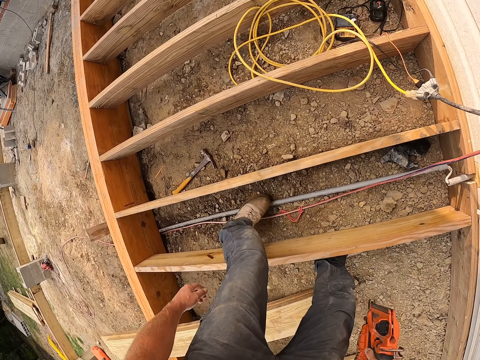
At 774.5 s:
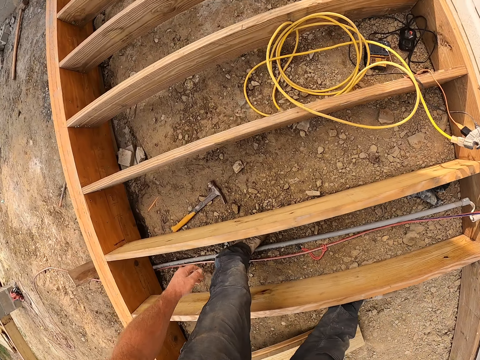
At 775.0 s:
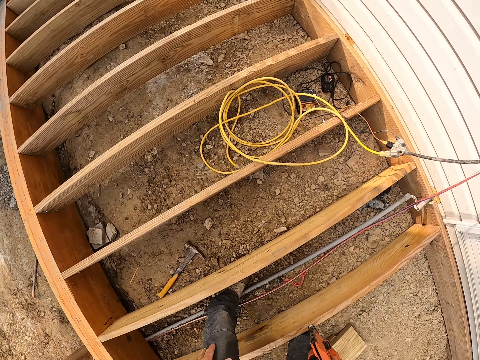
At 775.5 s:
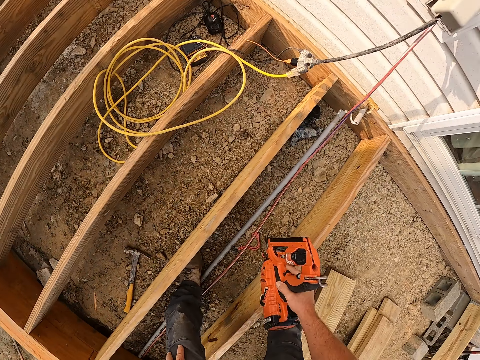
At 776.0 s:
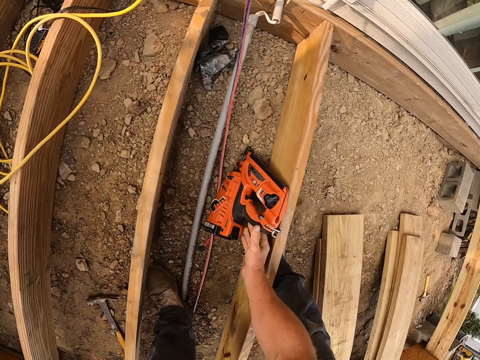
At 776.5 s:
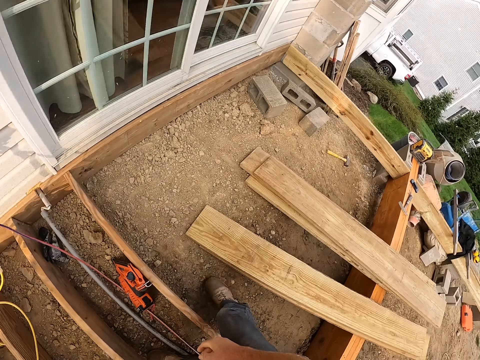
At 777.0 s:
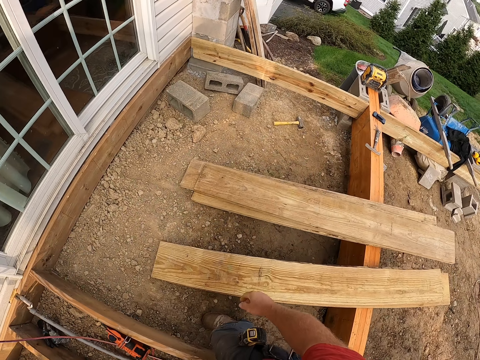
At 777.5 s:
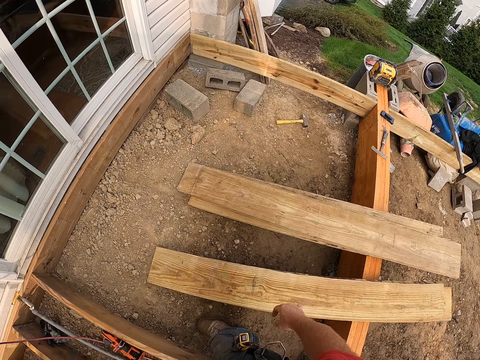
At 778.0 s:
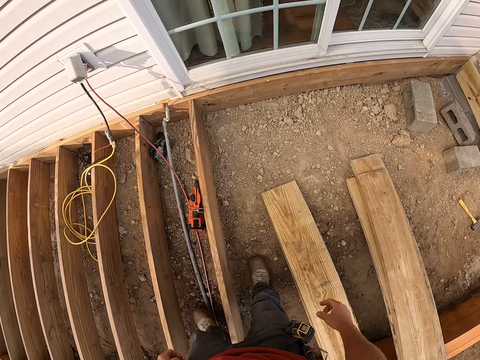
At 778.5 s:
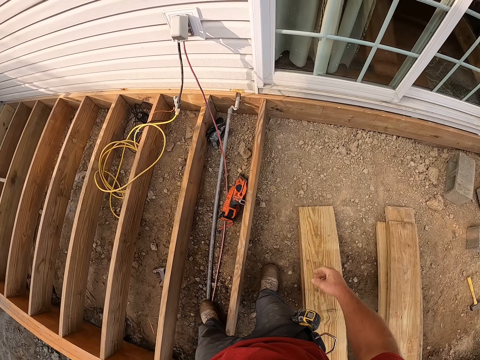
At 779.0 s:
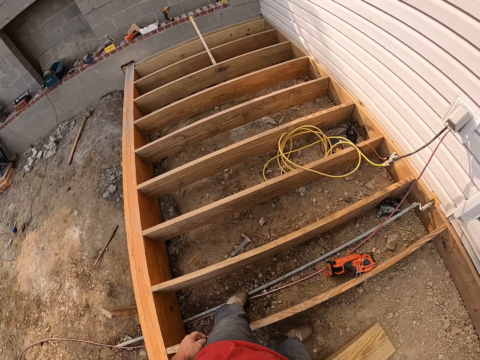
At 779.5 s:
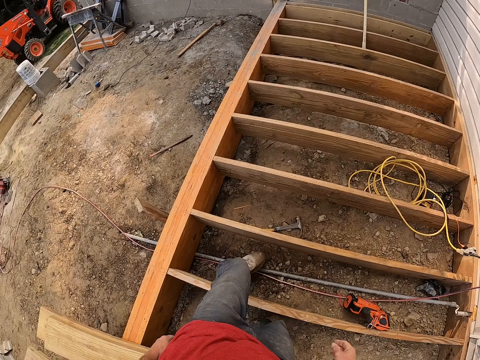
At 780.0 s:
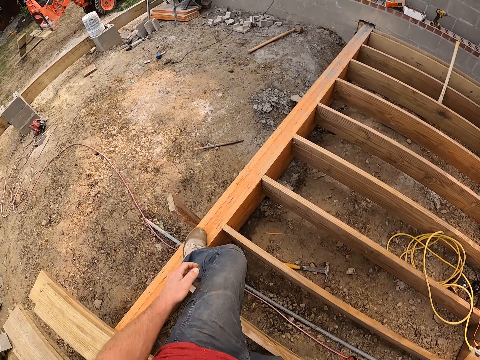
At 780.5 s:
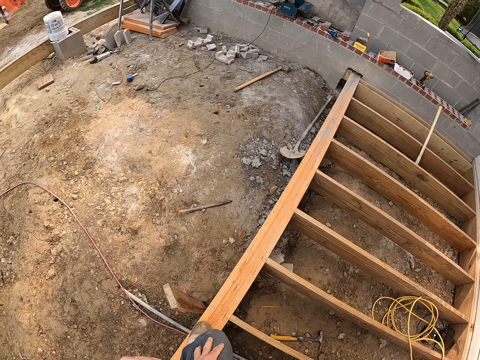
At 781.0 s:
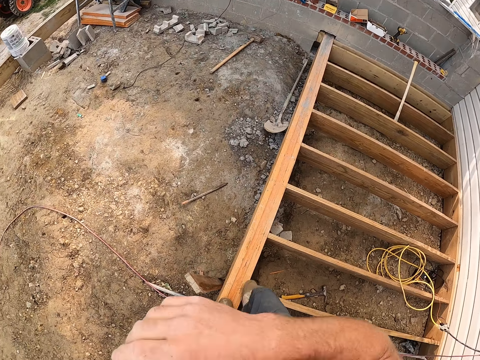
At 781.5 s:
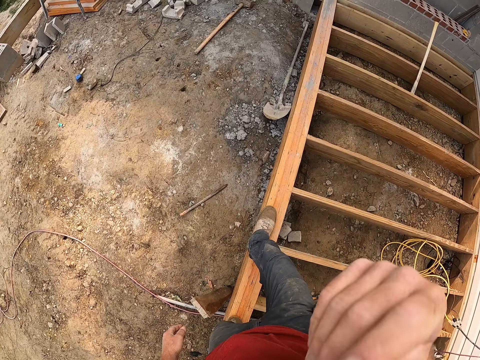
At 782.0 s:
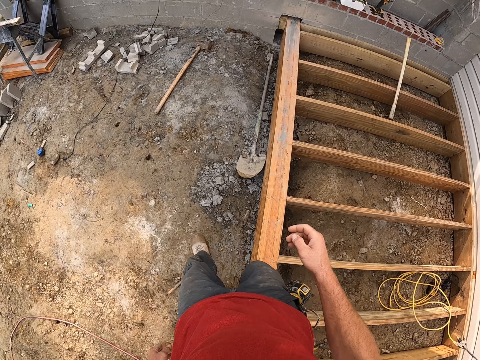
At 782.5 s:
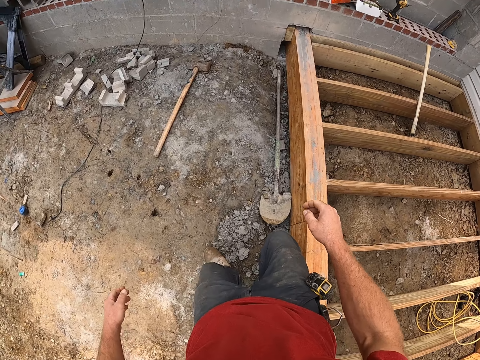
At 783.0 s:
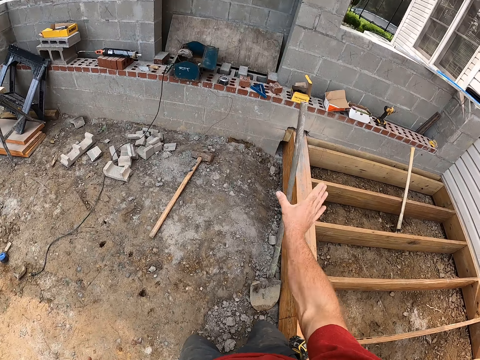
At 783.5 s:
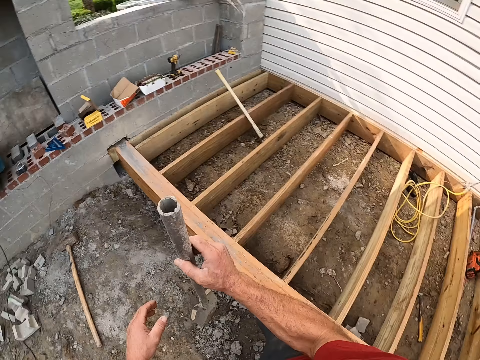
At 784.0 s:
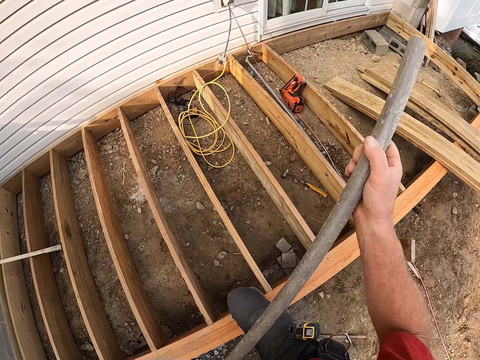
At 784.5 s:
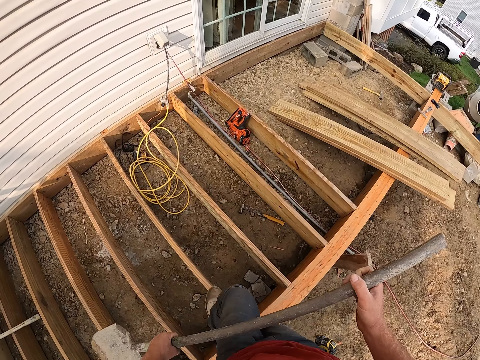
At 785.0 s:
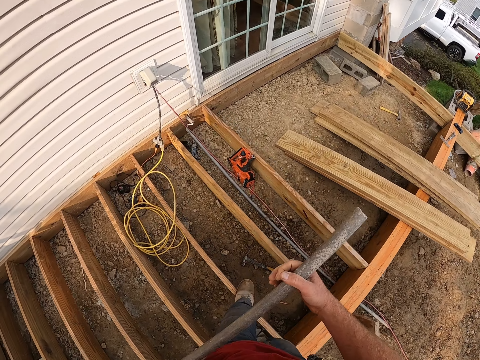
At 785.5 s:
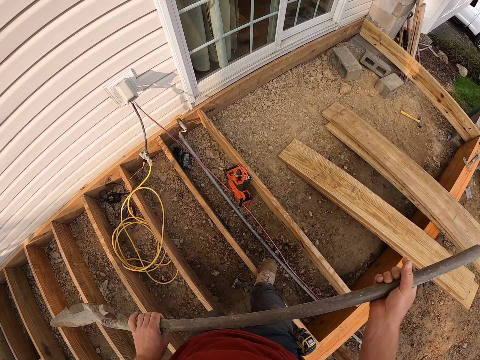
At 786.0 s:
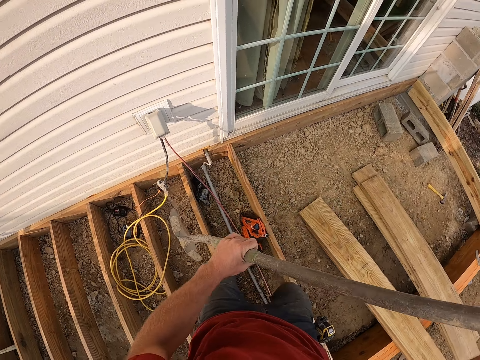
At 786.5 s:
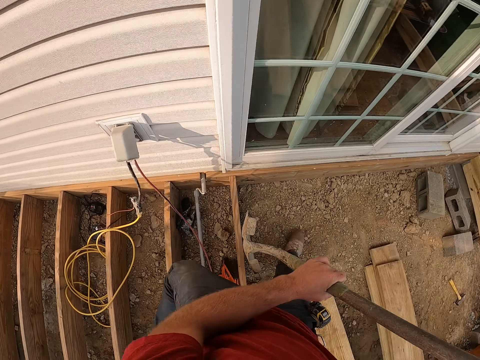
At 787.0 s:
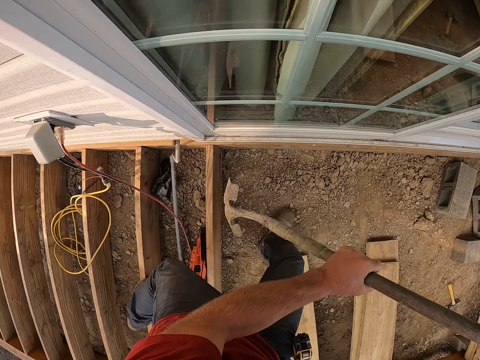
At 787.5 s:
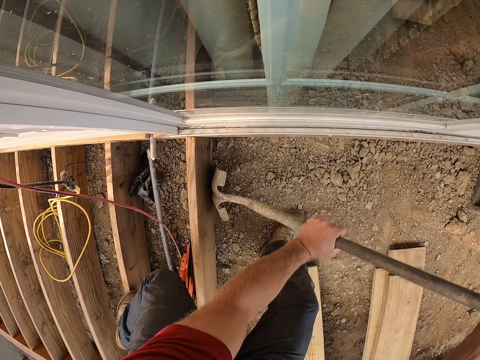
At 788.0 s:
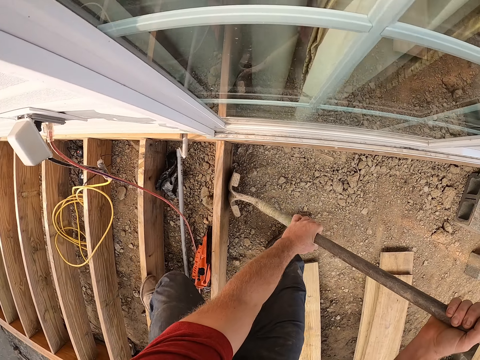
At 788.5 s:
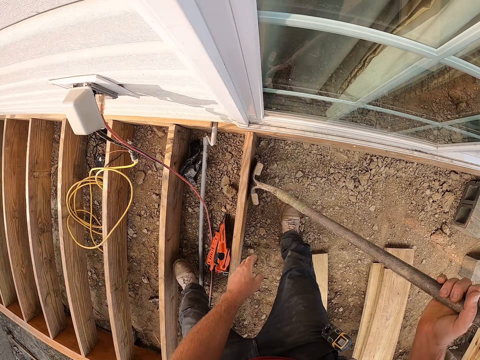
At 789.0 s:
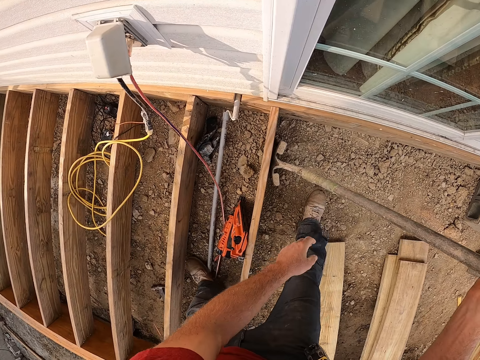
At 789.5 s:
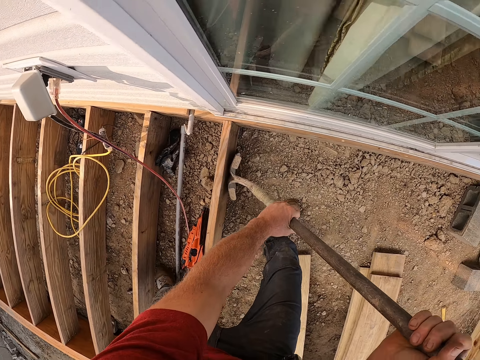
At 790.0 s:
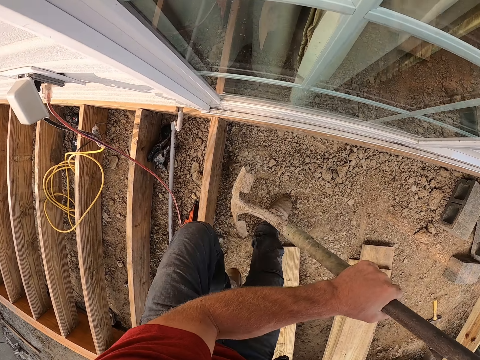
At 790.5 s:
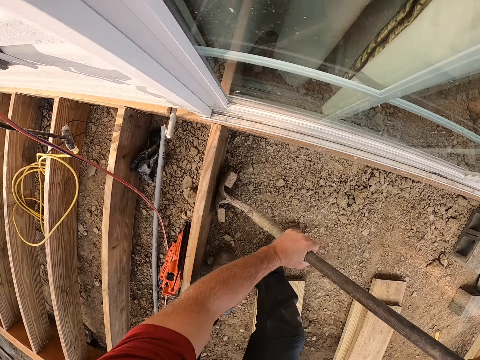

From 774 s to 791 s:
The camera wearer drops the drill machine on the ground. They look around. They climb over the wooden frame. They walk. They pick up the shovel. They walk. They dig the ground using the shovel.

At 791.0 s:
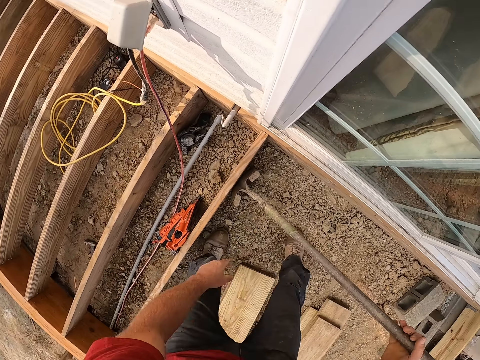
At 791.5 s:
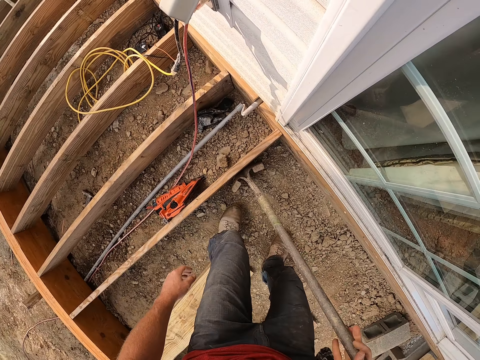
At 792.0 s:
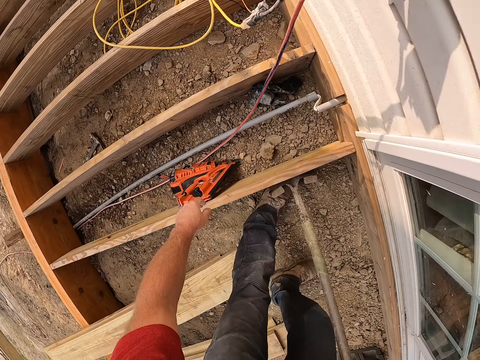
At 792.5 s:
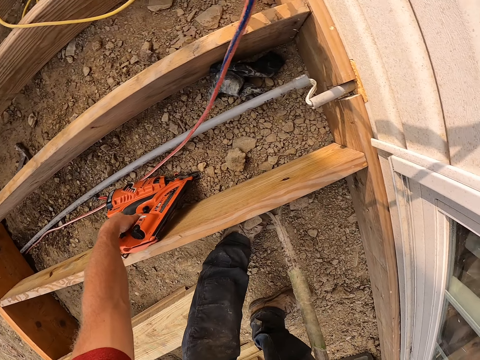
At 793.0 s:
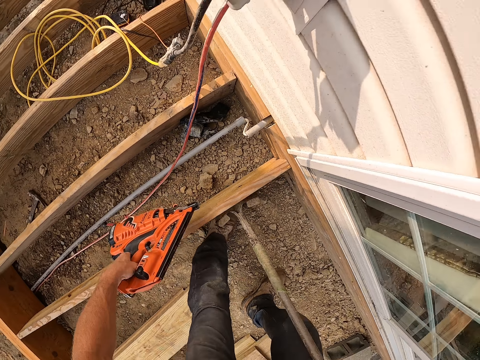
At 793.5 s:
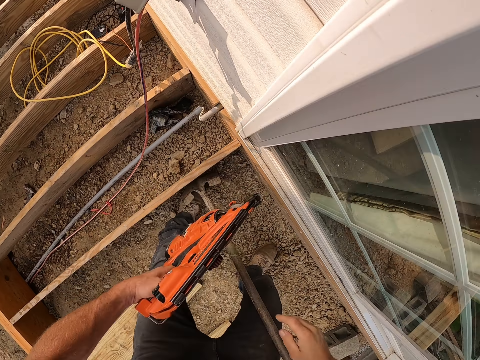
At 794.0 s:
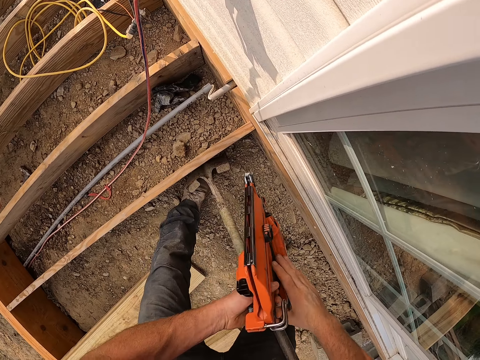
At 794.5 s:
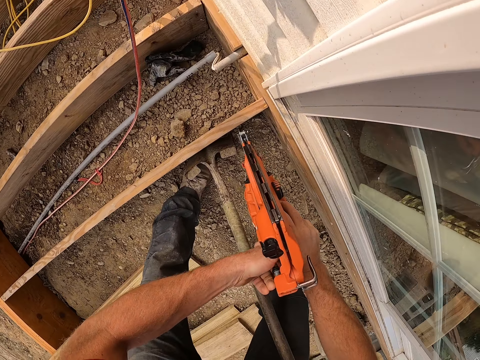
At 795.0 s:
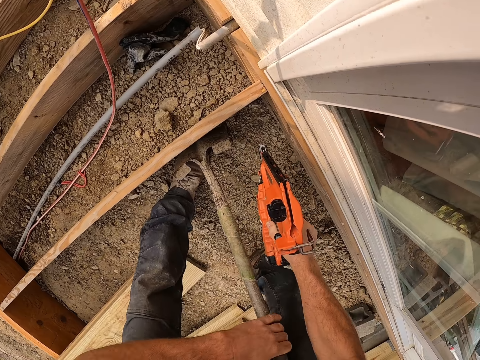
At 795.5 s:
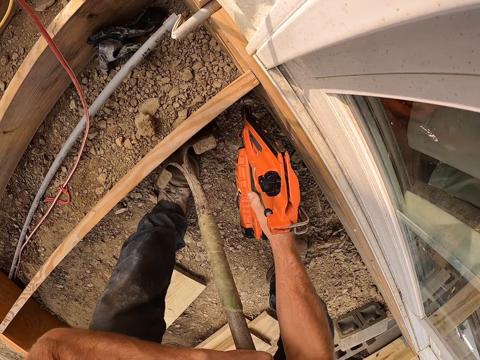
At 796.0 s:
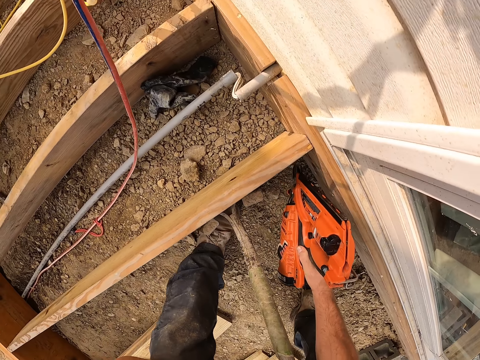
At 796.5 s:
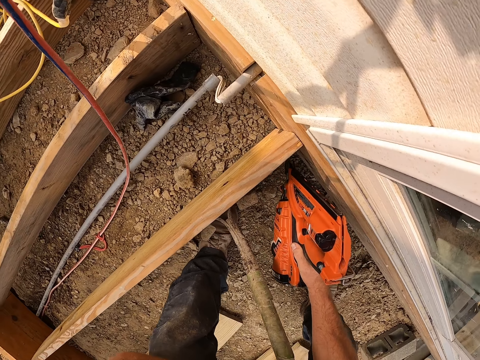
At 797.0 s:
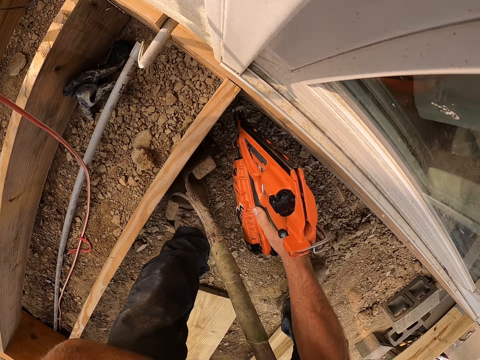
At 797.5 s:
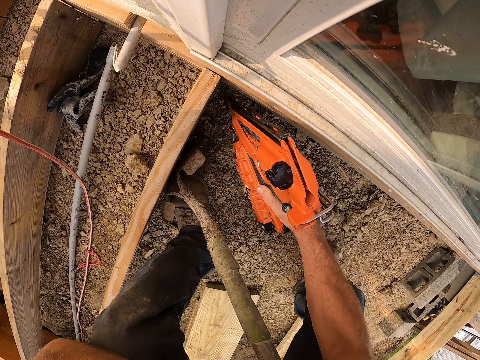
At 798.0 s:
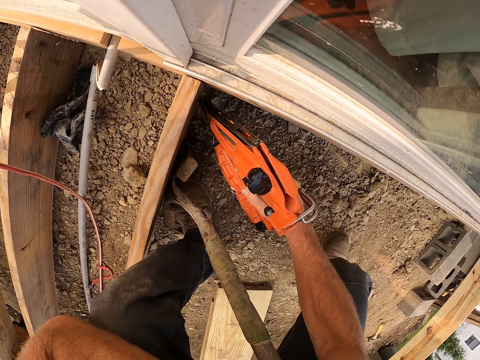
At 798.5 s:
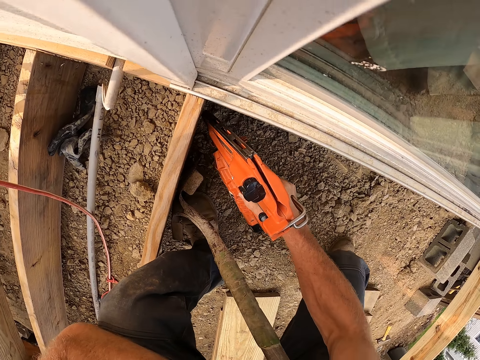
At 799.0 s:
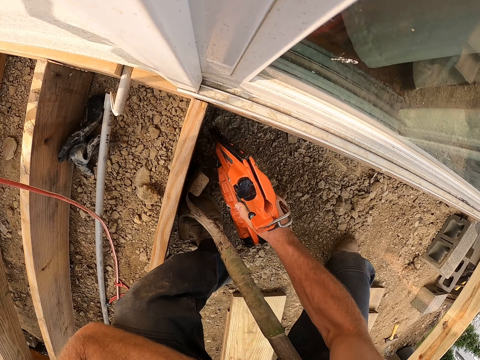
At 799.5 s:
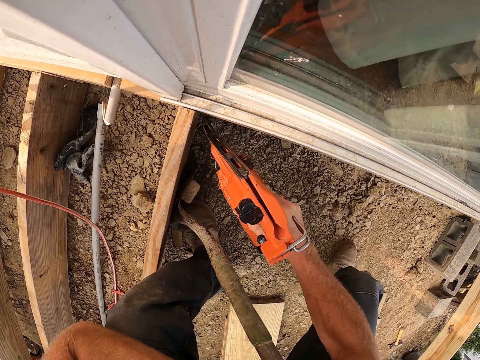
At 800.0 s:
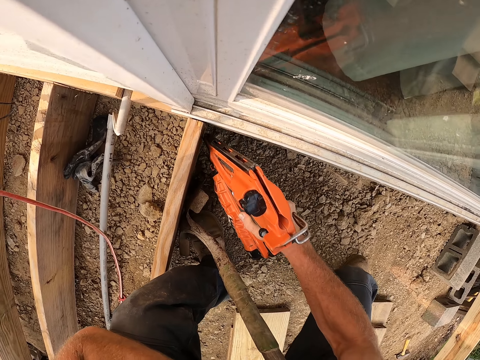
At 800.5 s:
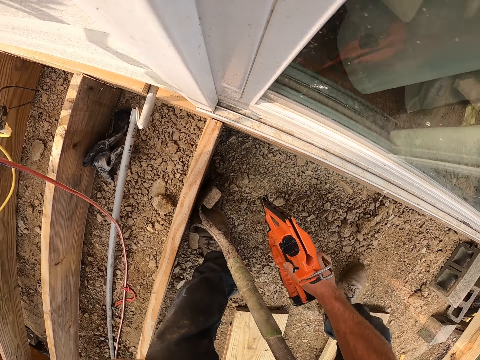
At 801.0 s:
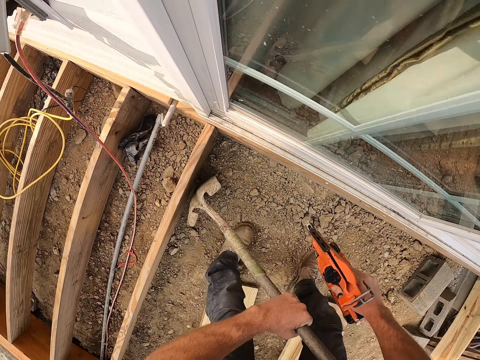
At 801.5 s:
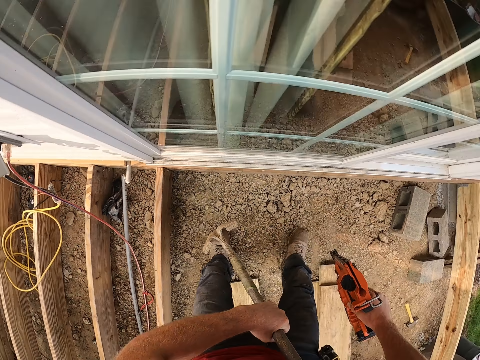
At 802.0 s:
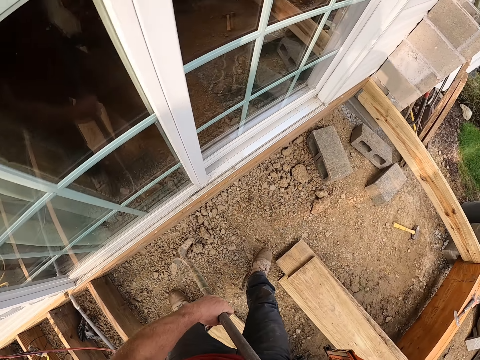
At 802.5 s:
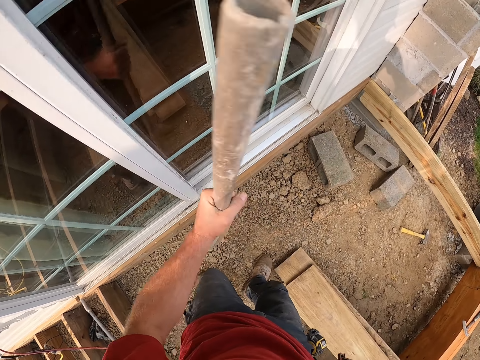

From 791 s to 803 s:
The camera wearer picks up the drill machine from the ground. They drive nails on the wooden structure.
